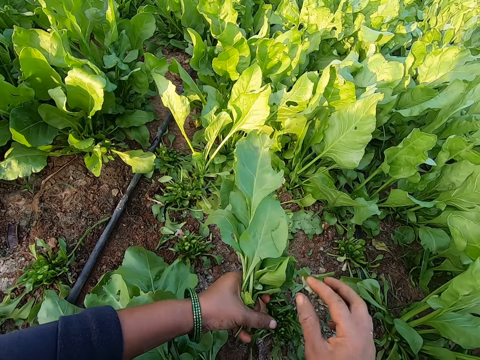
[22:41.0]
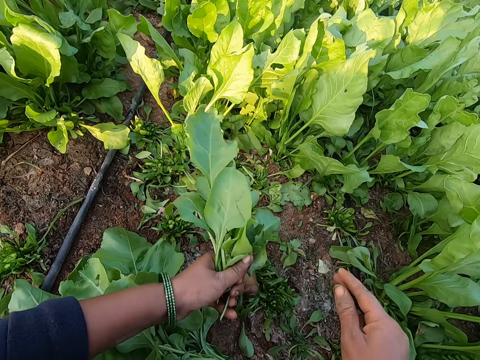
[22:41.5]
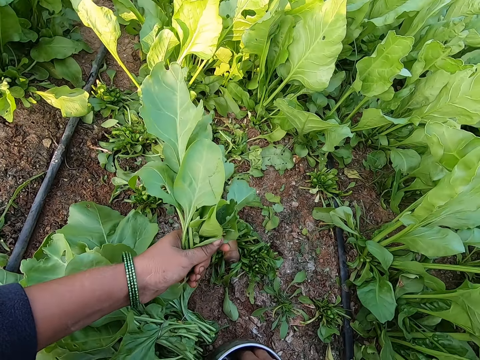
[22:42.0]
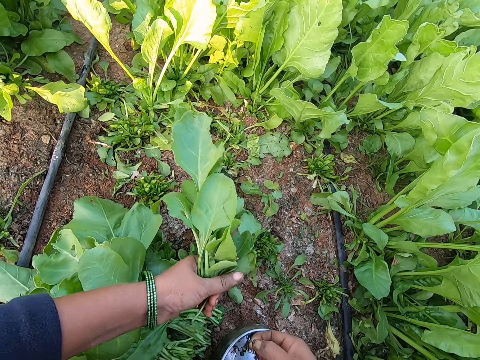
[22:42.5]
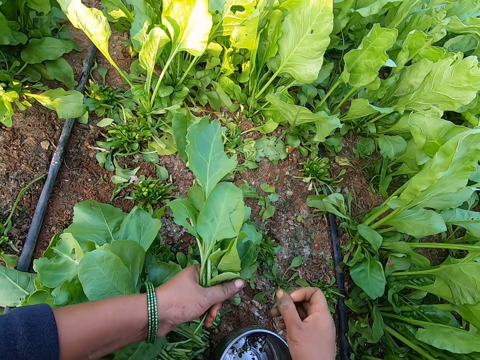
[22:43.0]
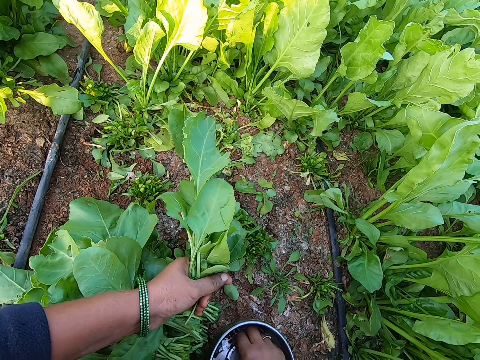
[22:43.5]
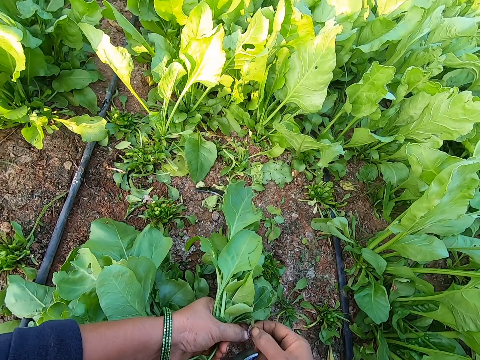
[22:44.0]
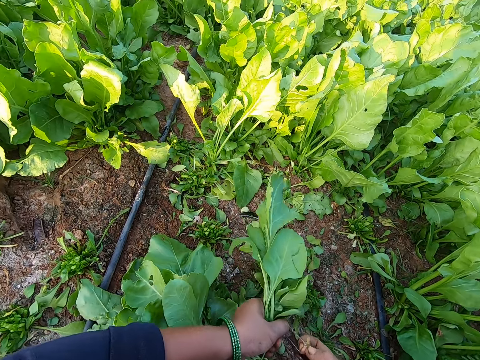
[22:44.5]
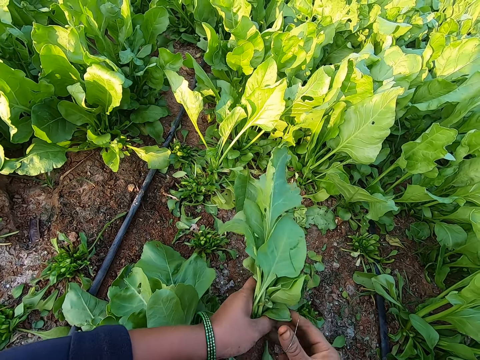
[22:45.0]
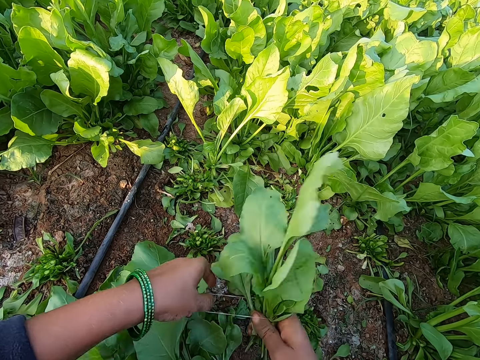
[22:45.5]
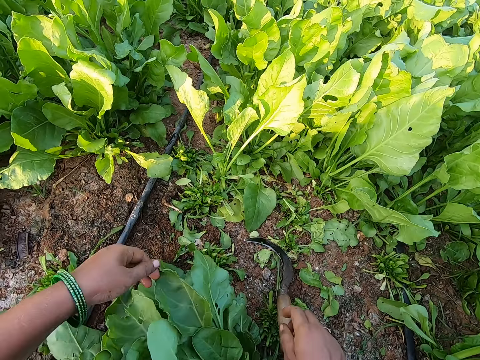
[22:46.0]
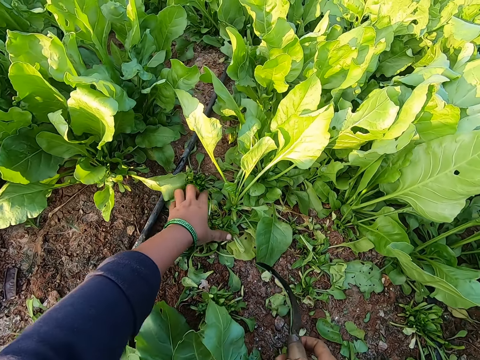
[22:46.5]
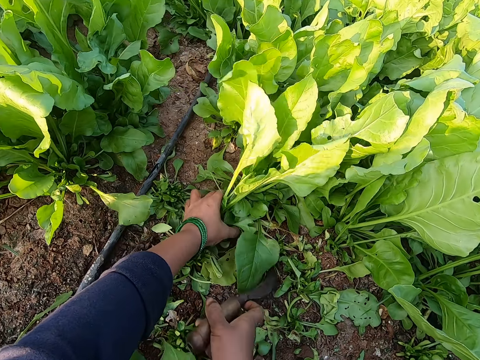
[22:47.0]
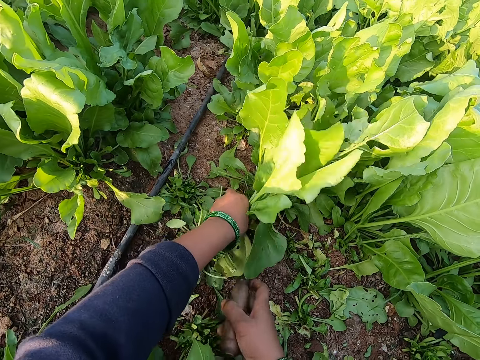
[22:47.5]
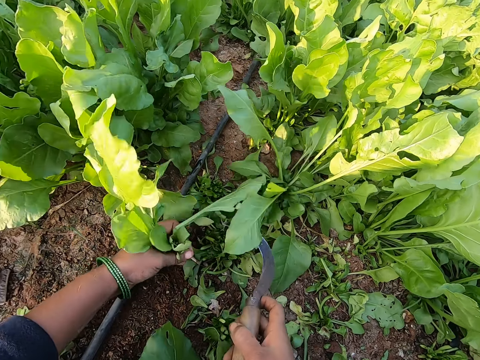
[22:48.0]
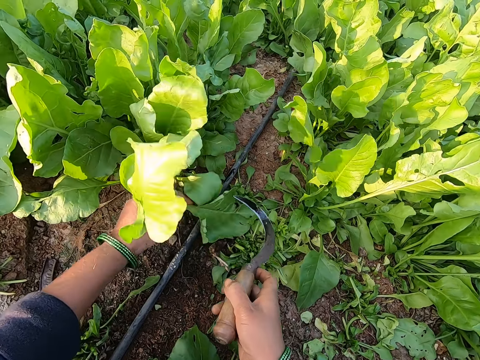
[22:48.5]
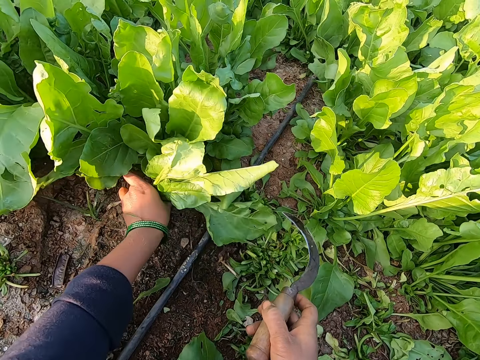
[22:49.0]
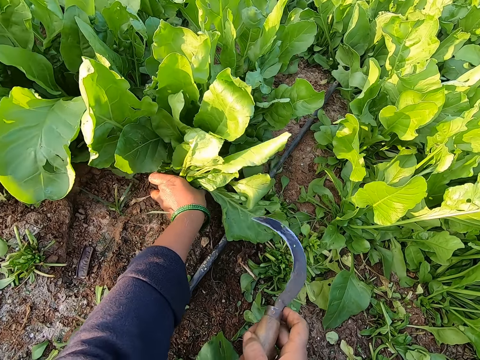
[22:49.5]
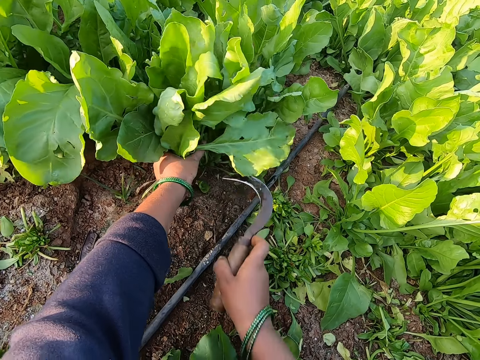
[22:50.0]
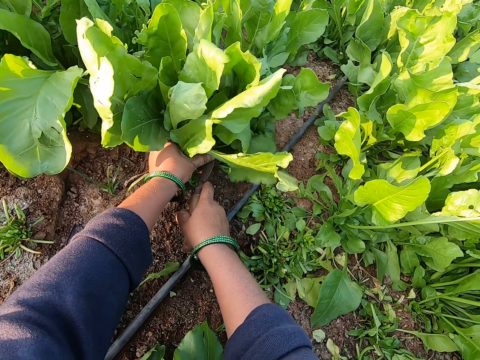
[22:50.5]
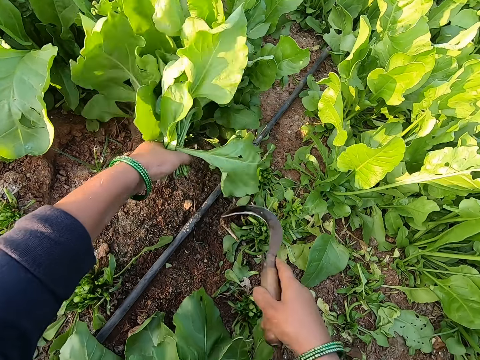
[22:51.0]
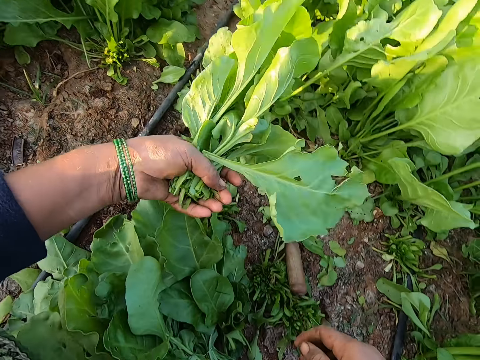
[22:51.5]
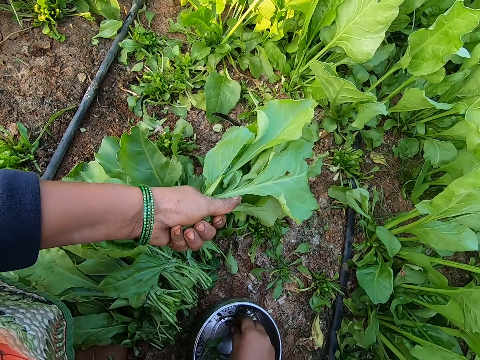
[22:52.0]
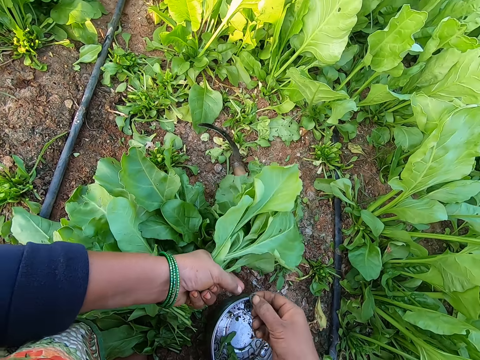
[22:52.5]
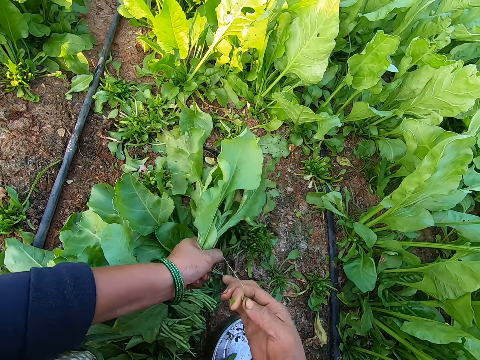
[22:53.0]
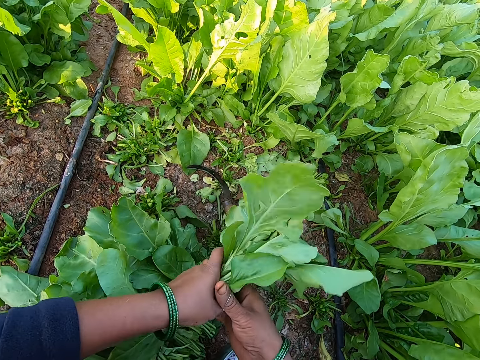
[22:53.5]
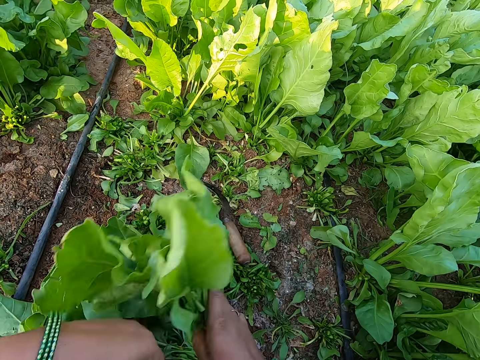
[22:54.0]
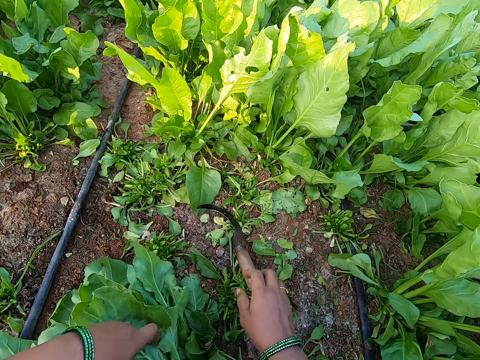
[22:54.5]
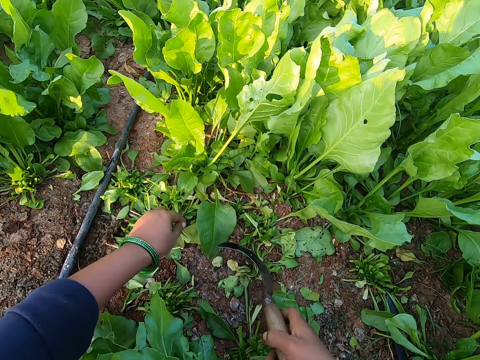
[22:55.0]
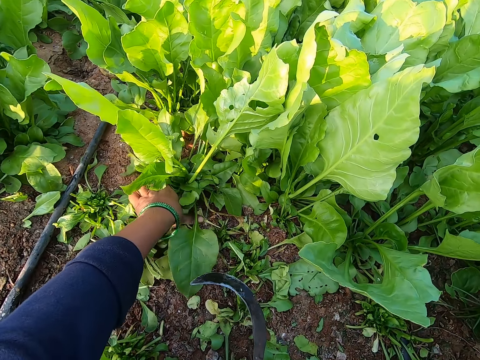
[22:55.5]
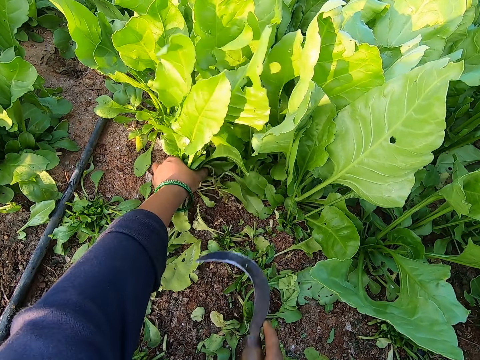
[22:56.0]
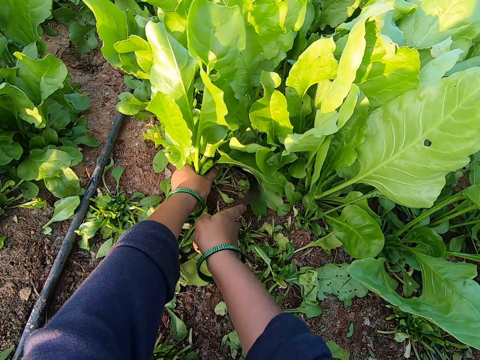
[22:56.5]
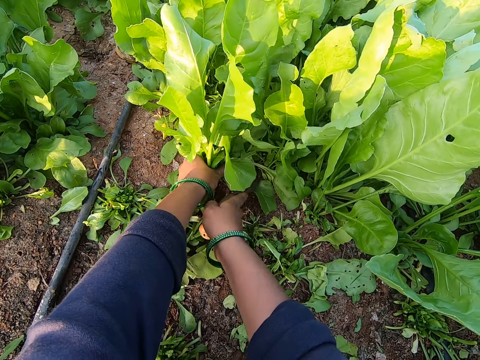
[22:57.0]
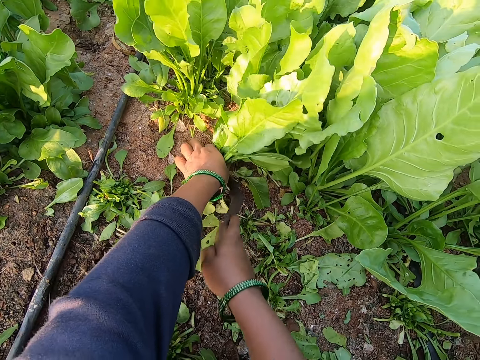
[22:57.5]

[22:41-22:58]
The camera wearer takes a rubber band from the bowl on the ground with her right hand. She drops the rubber band in her right hand on the ground. She takes a rubber band from the bowl on the ground with her right hand. She holds the rubber band with both hands. She expands the rubber band in her hands with her right hand. She bonds the spinach leaves with the rubber band in her right hand. She drops the spinach leaves on the ground with her right hand. She picks the pruning knife or sickle tool from the ground with her right hand. She holds some spinach leaves with her left hand. She cuts the spinach leaves with the pruning knife in her right hand. She lifts the spinach. She moves both hands. She holds some spinach leaves with her left hand. She pulls the green leaves. She cuts the spinach with the sickle tool. She drops the pruning knife in her right hand on the ground. She moves the spinach. She picks a rubber band from the plate with her right hand. She bonds the spinach leaves with the rubber band in her right hand. She expands the rubber band. She drops the spinach leaves in her hands on the ground. She picks the pruning knife from the ground with her right hand. She holds the spinach leaves with her left hand. She holds some spinach leaves with her left hand. She pulls the spinach. She cuts the spinach with the sickle tool.

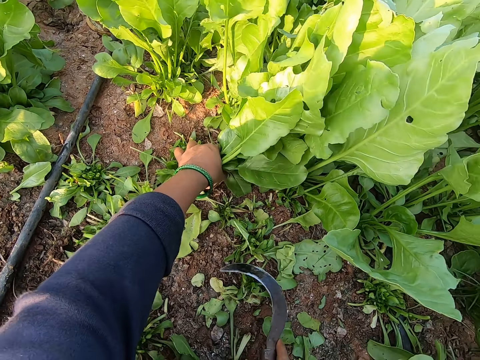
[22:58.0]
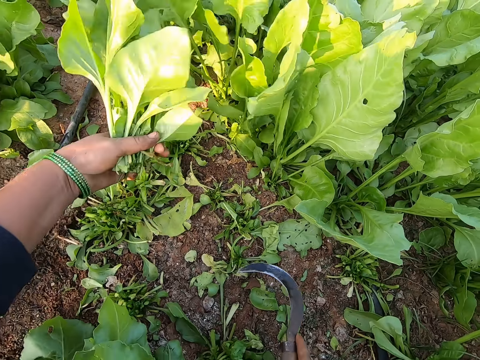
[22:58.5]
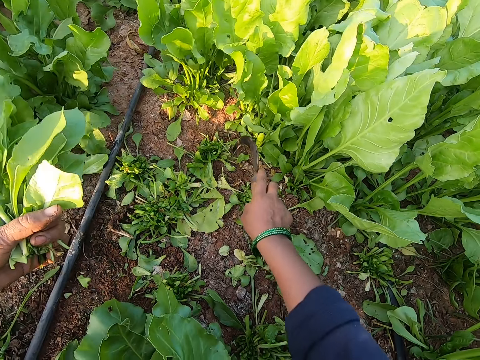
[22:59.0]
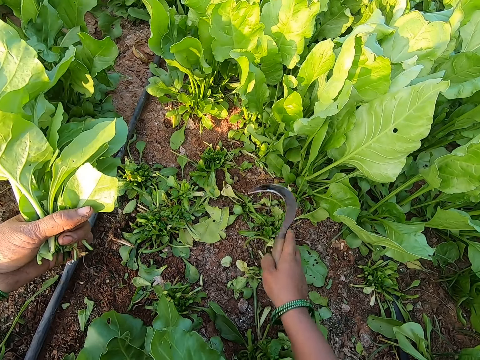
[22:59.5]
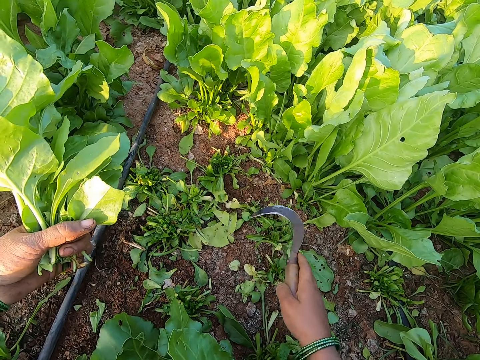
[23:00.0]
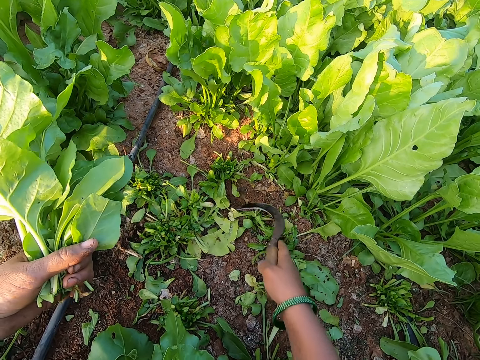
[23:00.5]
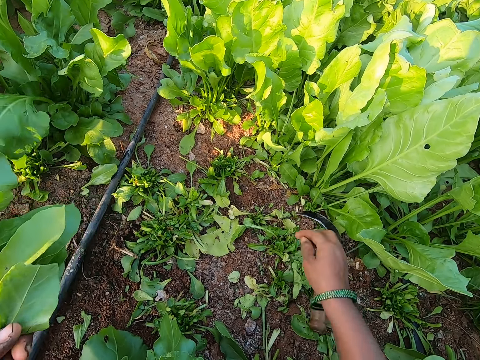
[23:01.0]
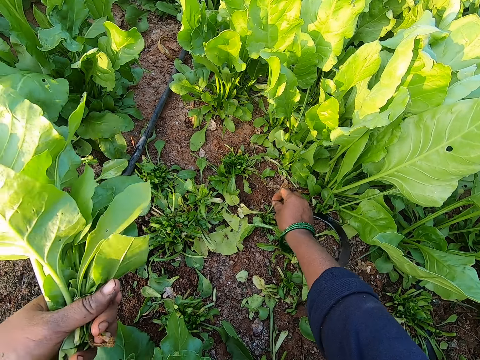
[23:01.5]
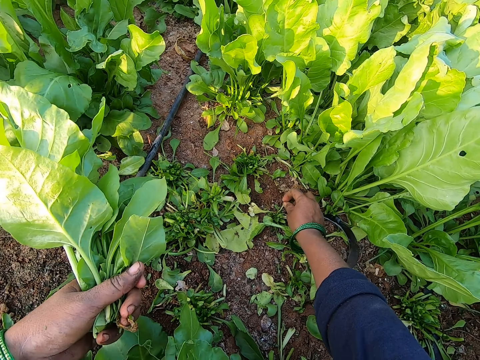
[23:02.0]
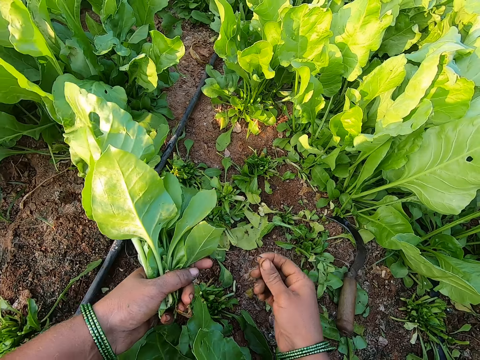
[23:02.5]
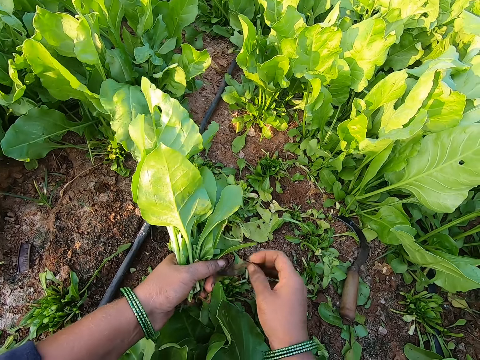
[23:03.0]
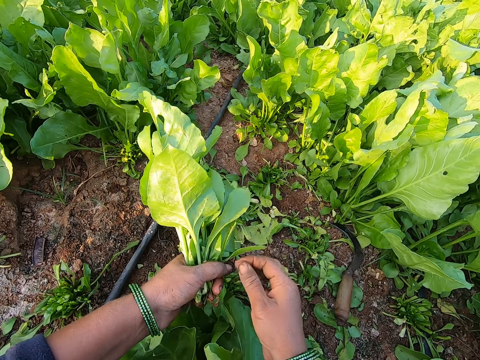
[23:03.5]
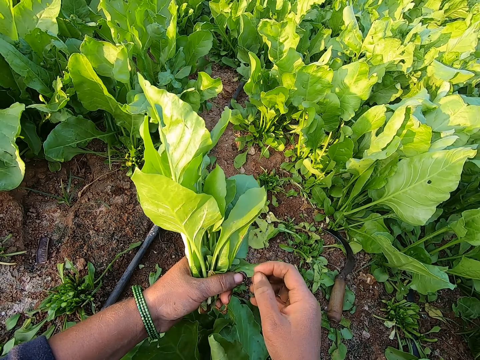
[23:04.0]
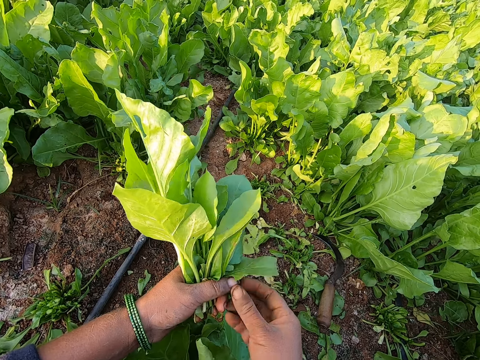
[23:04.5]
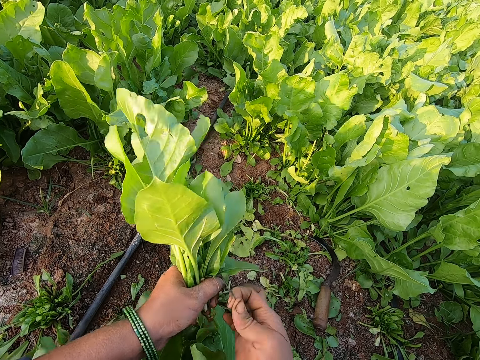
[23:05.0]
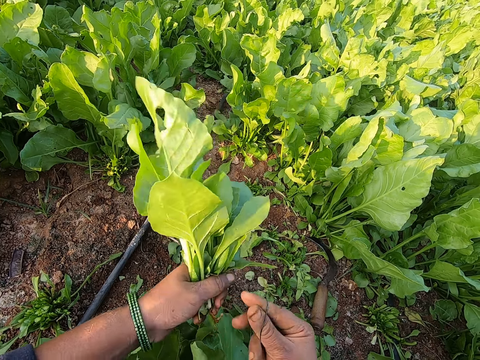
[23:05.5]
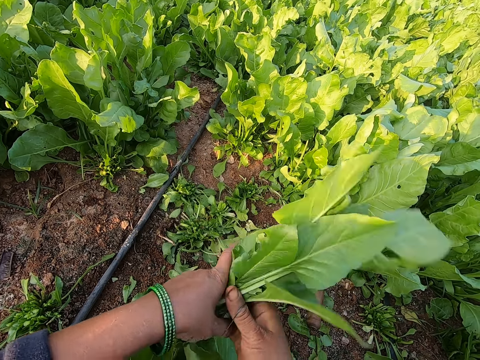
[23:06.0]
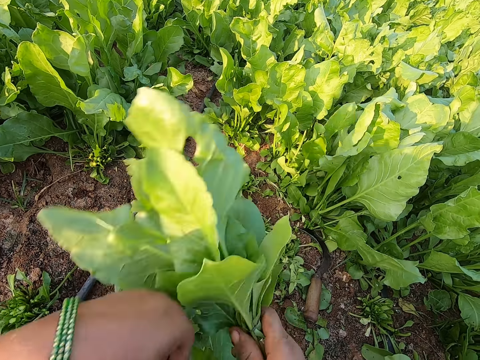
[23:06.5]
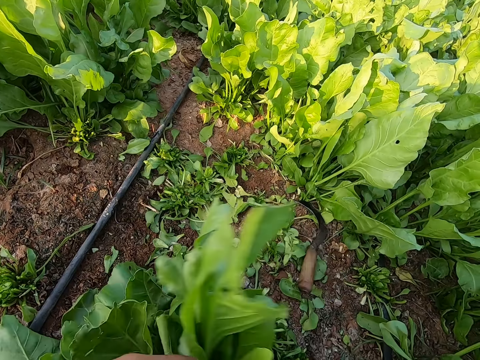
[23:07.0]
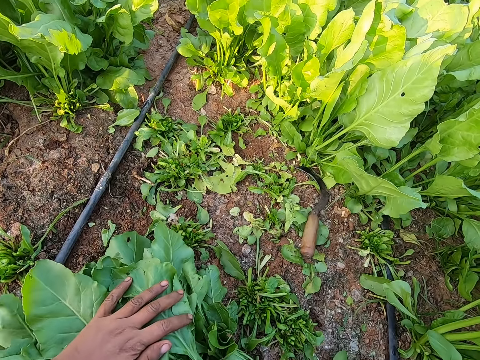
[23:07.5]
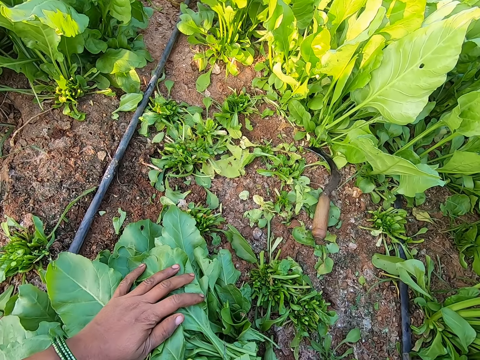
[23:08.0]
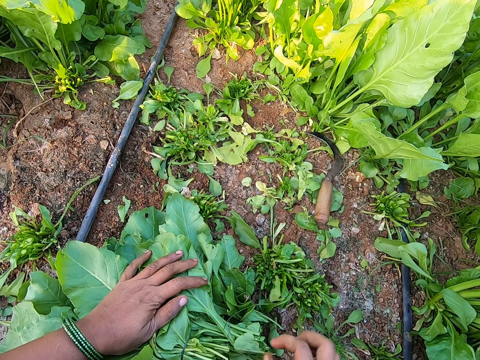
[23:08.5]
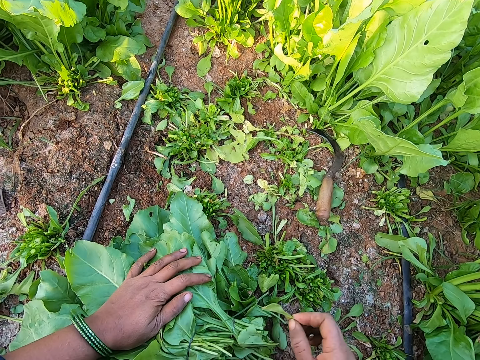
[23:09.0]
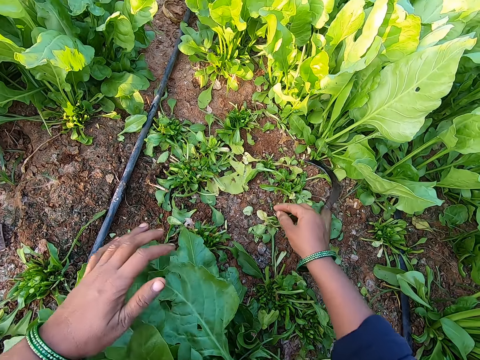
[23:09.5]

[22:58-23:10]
The camera wearer lifts the sickle tool. She adjusts the weed plants on the ground with the pruning knife in her right hand. She moves the right hand. She pulls the spinach with the sickle tool. She picks the pruning knife from the ground with her right hand. She drops the sickle tool. She picks a rubber band from the ground with her right hand, lifts the rubber band and expands the rubber band. She bonds the spinach leaves with the rubber band in her right hand. She drops the spinach leaves in her hands on the ground and touches the spinach.
